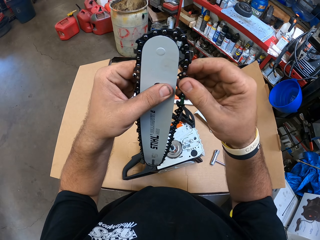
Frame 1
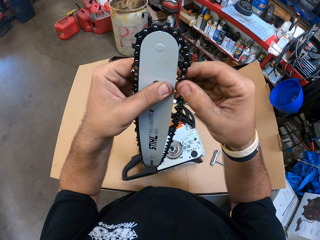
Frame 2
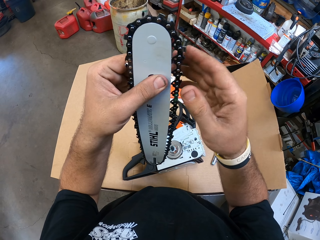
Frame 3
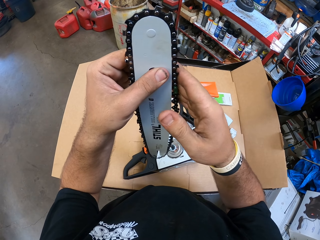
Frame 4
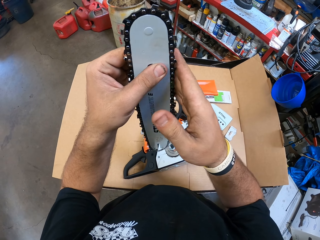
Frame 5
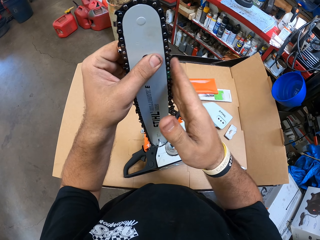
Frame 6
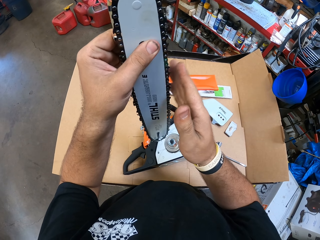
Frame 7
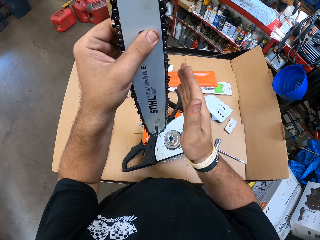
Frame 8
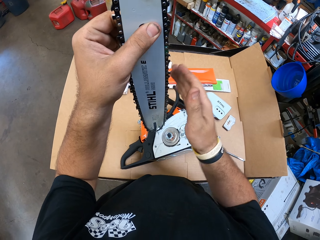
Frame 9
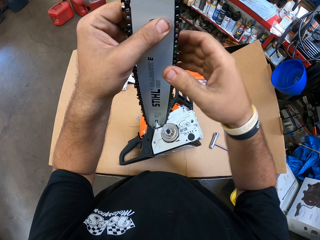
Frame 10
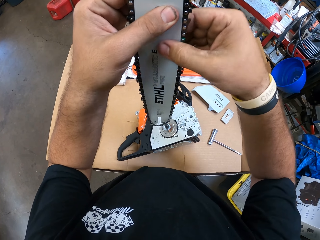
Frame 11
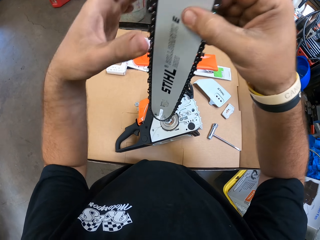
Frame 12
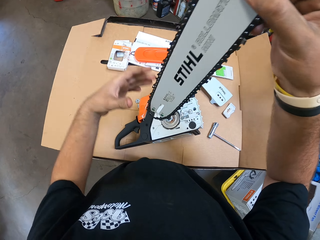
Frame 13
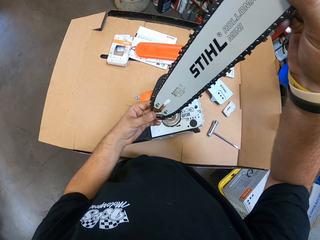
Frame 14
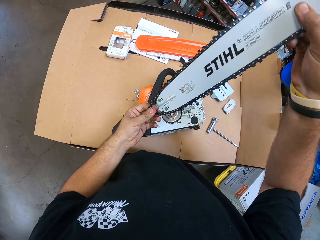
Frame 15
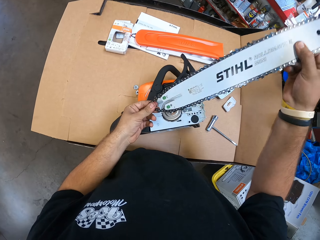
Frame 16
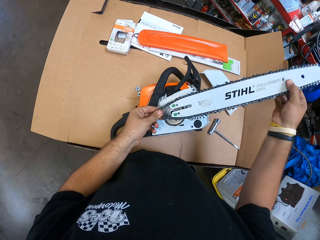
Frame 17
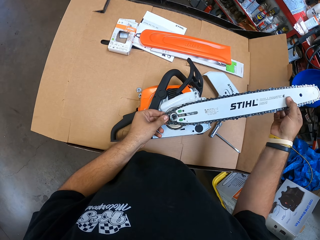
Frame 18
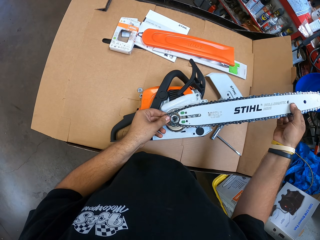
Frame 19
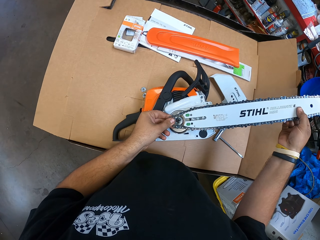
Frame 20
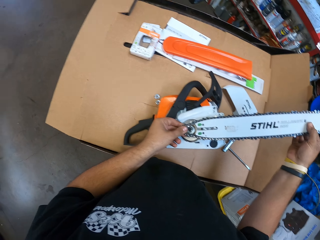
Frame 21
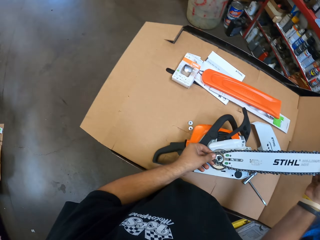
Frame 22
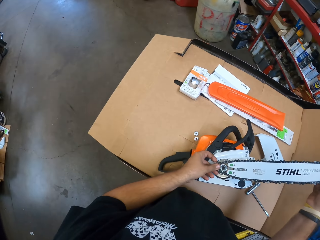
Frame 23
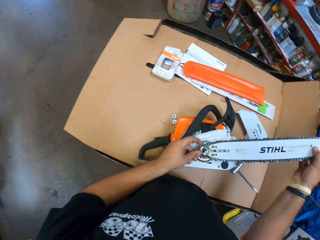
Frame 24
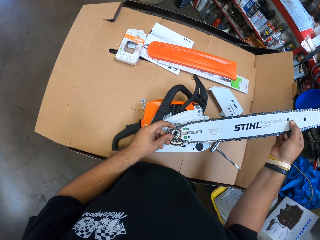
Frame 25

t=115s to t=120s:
The camera wearer taps over the ring. They put the blade on the handsaw machine.

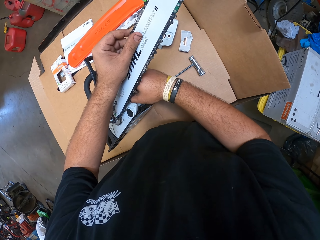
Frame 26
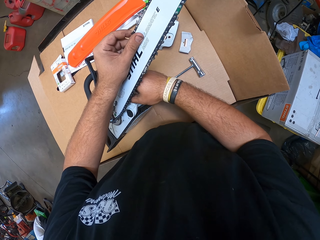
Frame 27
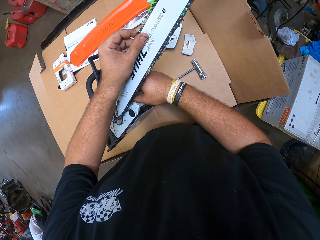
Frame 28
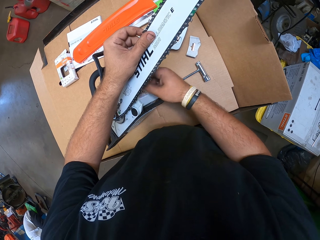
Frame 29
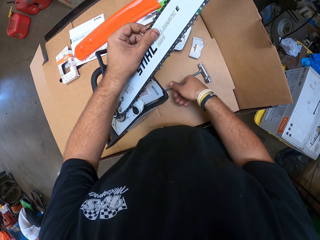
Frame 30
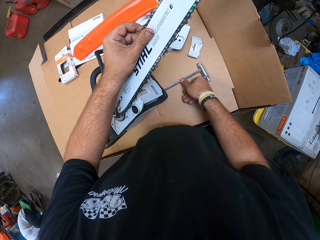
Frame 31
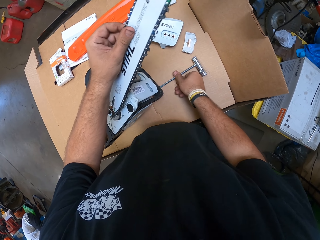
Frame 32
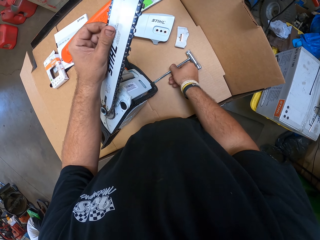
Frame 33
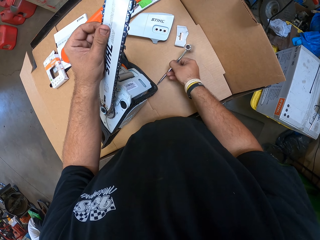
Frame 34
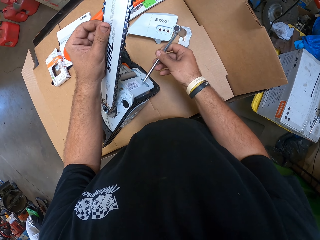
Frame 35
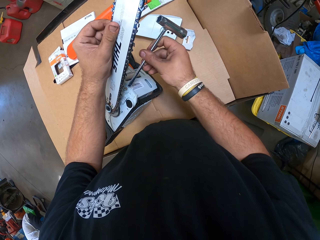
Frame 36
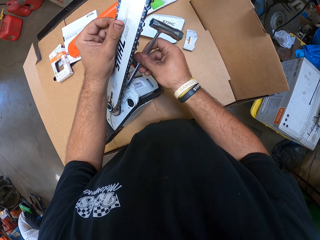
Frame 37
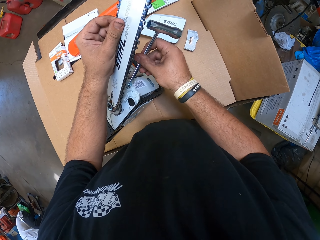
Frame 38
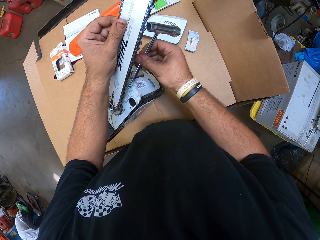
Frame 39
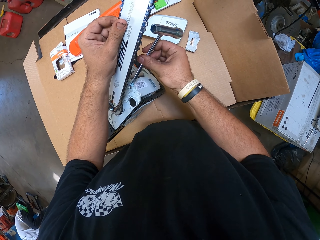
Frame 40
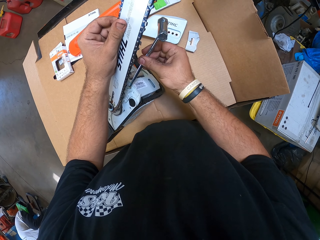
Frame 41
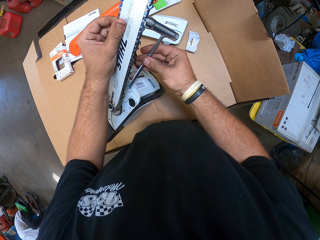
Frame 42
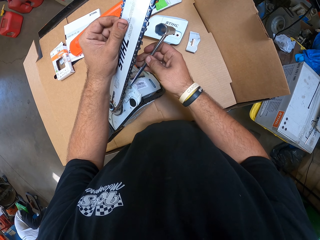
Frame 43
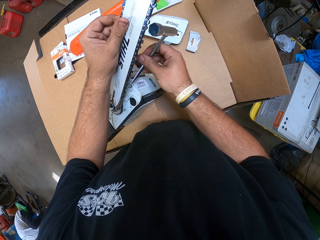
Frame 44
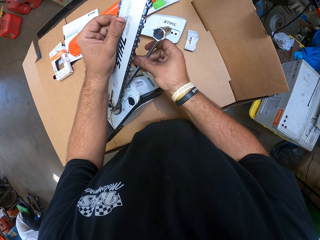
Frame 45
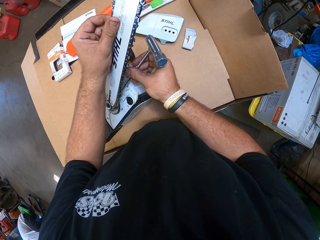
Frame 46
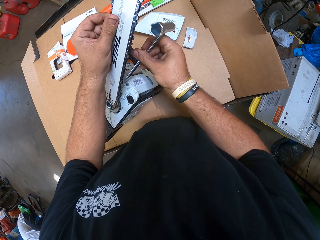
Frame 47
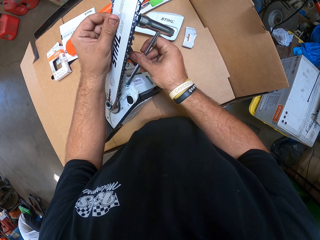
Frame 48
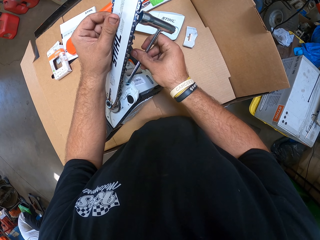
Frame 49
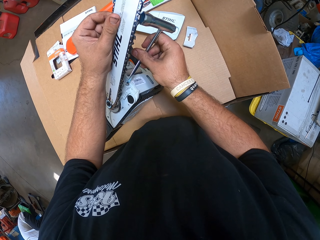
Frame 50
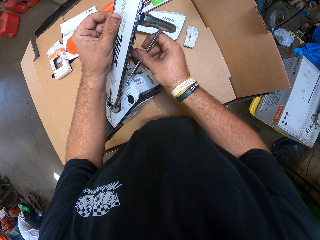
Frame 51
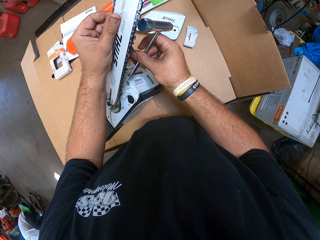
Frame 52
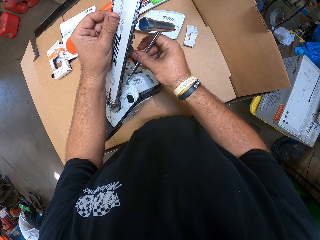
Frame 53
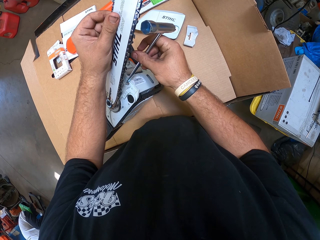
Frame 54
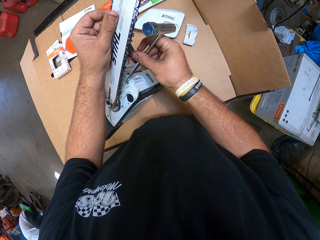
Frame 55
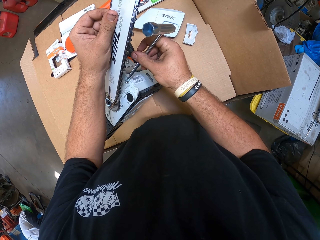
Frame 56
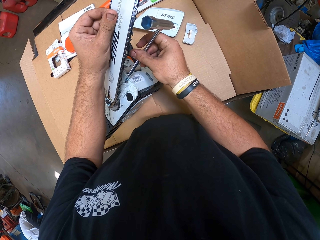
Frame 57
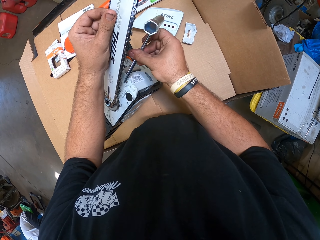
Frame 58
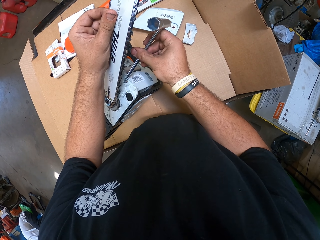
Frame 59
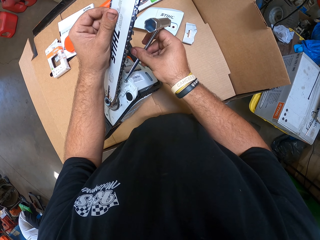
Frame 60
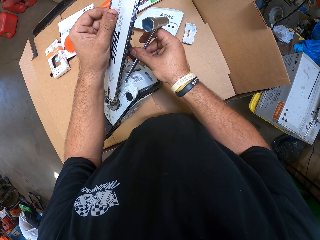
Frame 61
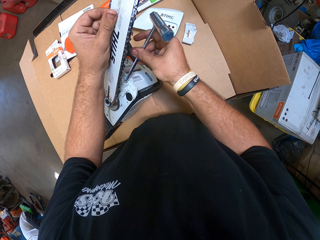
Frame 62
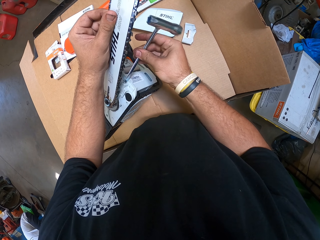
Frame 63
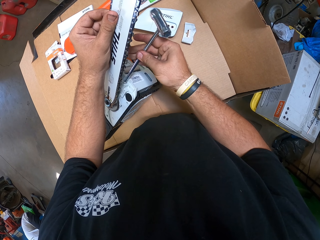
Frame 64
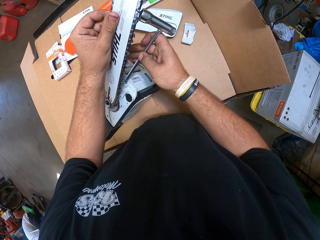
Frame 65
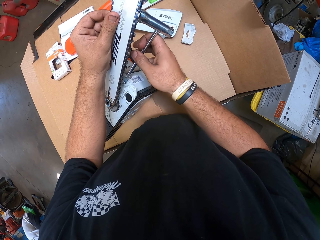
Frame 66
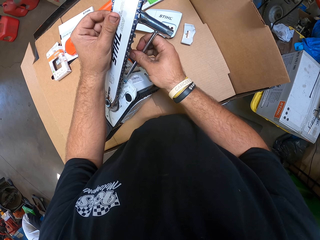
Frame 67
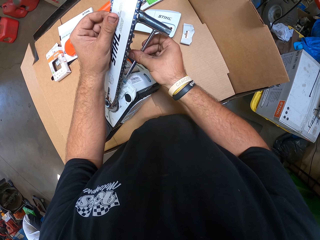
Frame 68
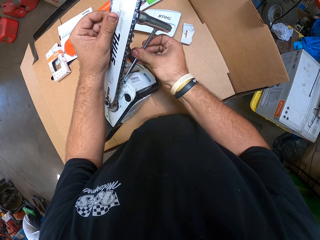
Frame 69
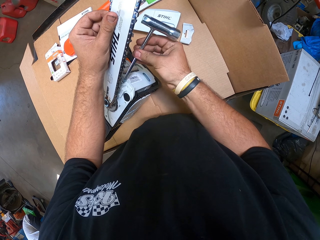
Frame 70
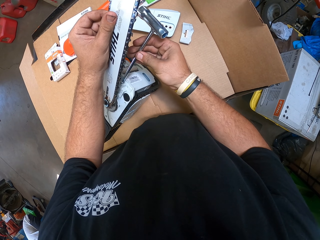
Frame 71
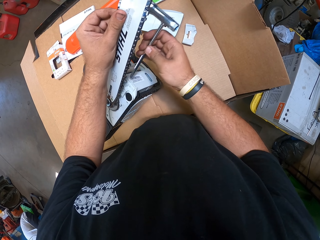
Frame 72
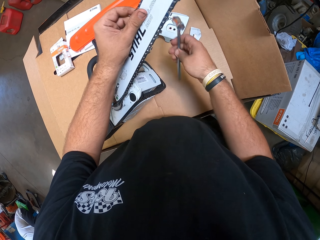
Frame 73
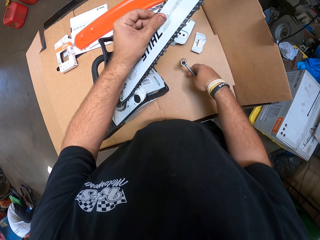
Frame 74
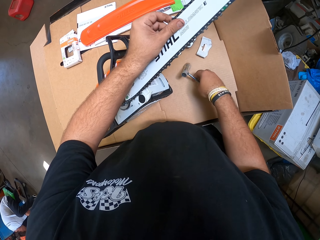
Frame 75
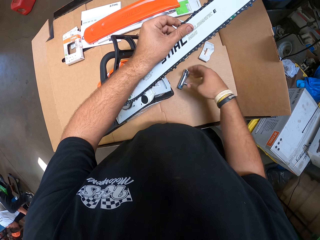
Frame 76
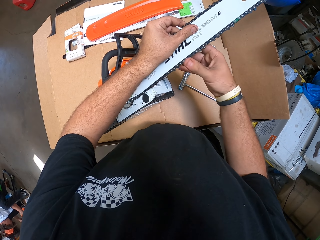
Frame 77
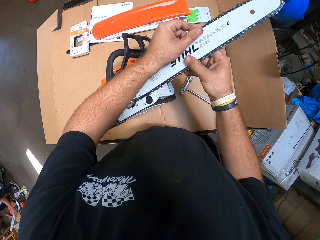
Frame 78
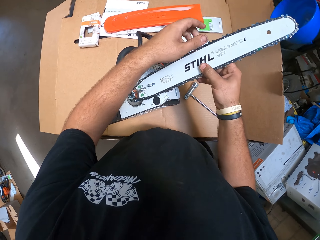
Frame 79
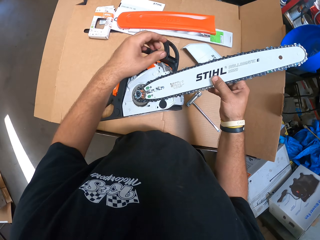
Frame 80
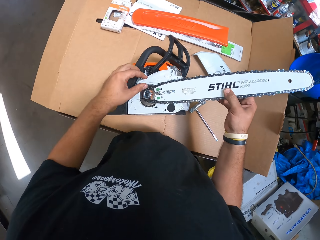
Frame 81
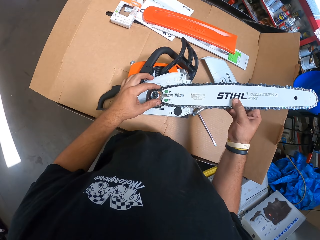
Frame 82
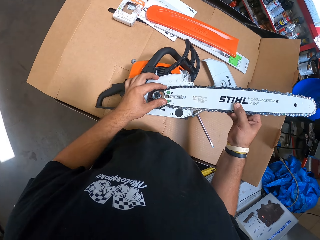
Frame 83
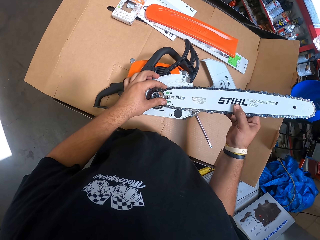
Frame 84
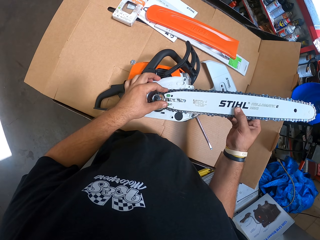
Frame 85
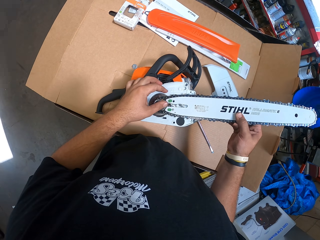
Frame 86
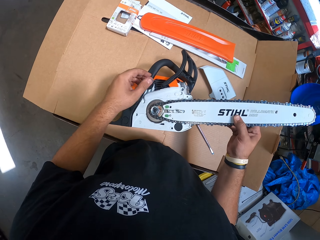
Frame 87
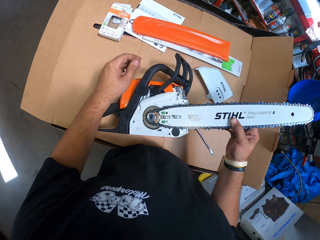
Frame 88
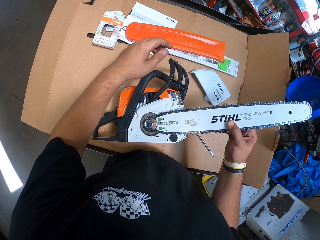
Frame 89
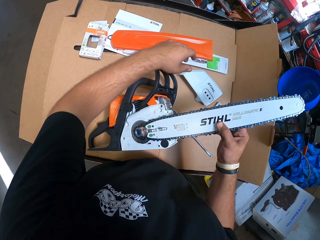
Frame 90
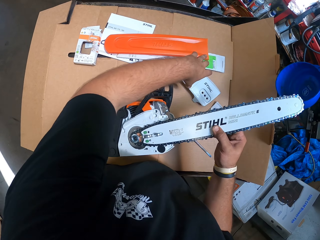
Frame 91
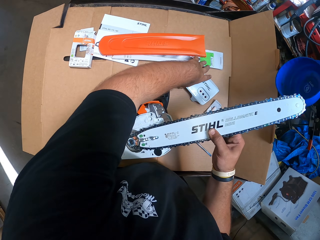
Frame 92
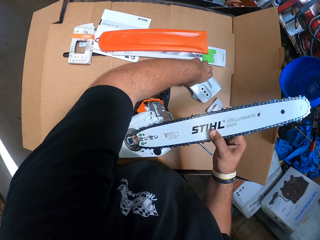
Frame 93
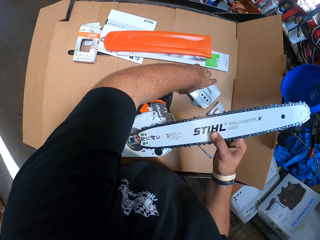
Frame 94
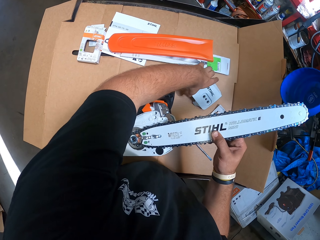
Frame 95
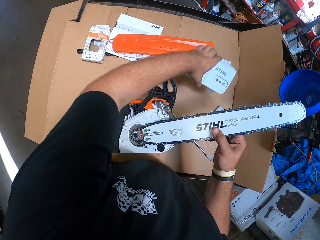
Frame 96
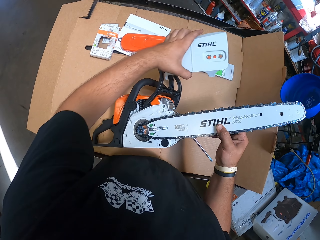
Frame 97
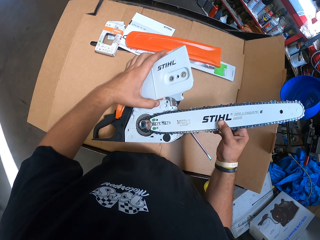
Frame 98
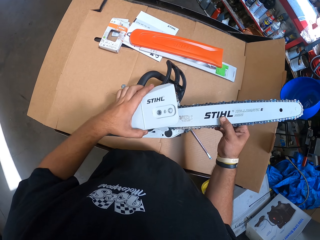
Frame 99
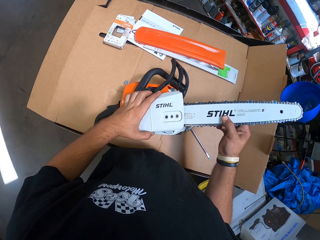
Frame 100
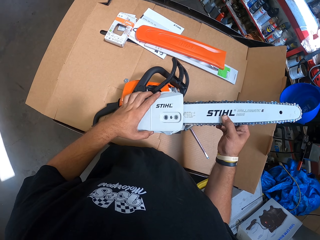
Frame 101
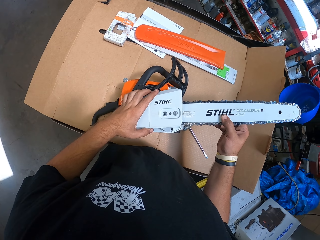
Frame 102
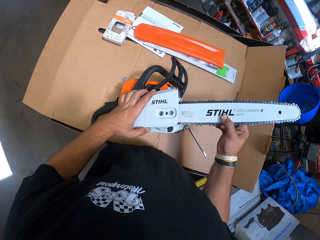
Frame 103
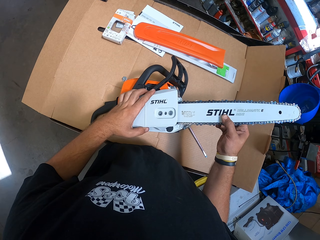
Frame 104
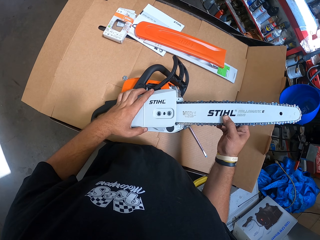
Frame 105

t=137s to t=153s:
The camera wearer adjusts the screw by hand. They take the socket spanner. They hold the blade on to the motor. They screw in the screw on the motor with a screw driver. They put the spanner or screw driver down. They hold the blade on to the motor. They grab the motor cover. They hold the blade on to the motor by hands. They attach the motor cover back on the motor. They hold the blade on to the motor.
